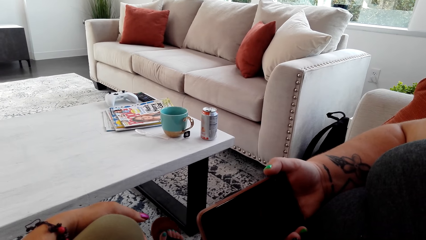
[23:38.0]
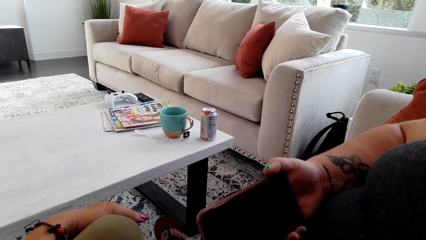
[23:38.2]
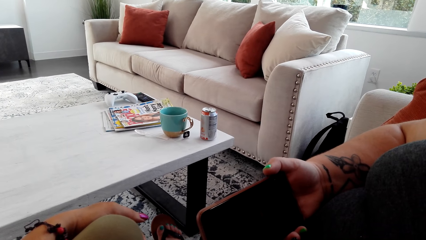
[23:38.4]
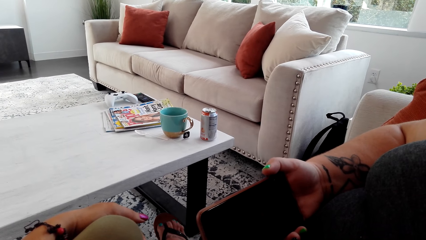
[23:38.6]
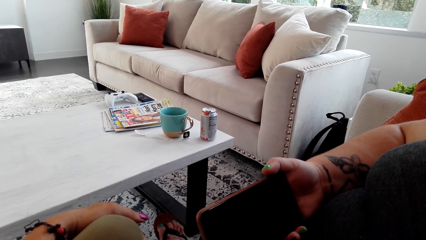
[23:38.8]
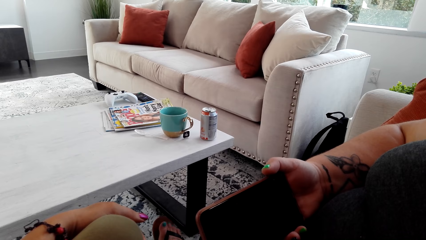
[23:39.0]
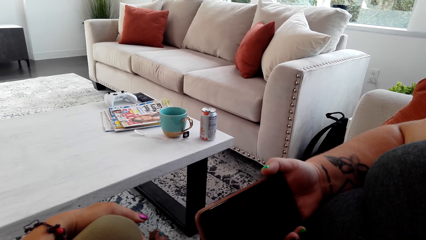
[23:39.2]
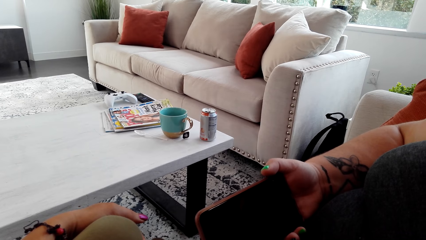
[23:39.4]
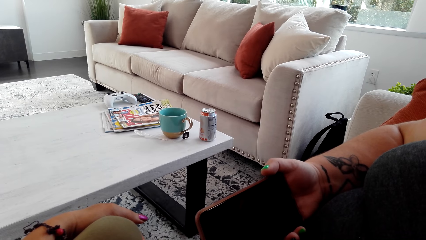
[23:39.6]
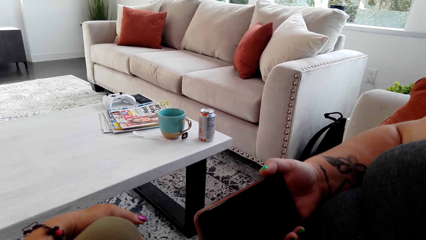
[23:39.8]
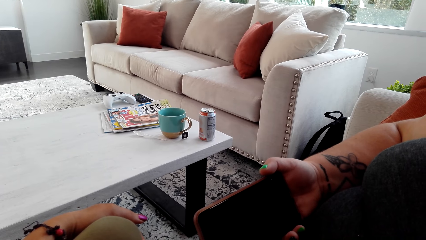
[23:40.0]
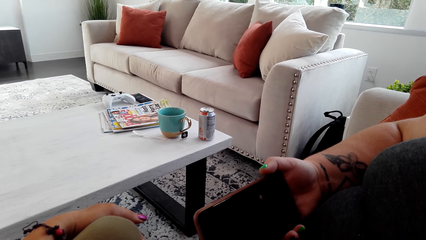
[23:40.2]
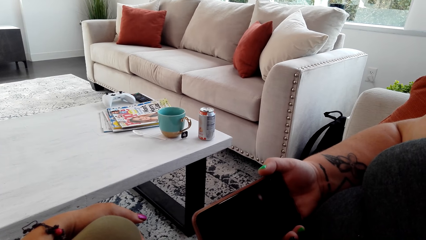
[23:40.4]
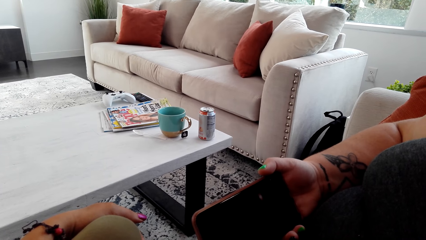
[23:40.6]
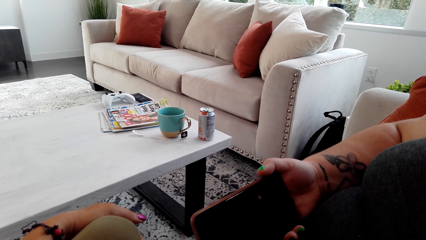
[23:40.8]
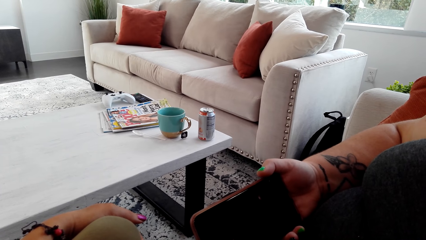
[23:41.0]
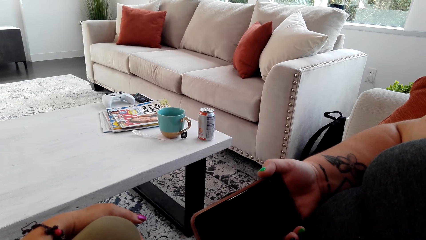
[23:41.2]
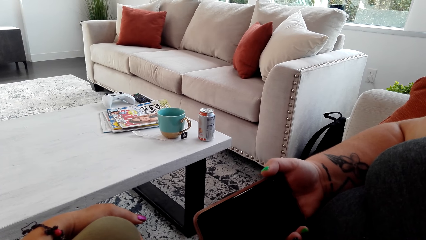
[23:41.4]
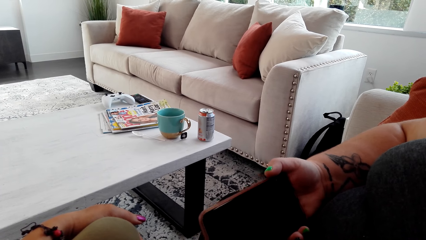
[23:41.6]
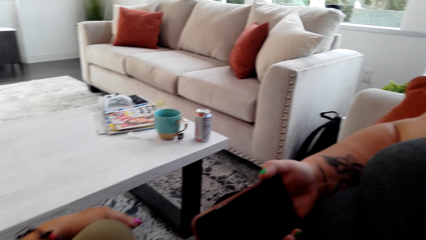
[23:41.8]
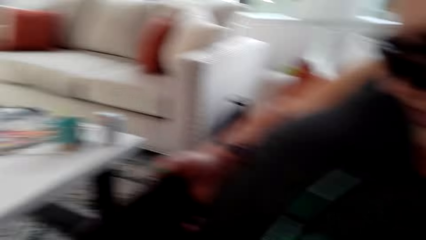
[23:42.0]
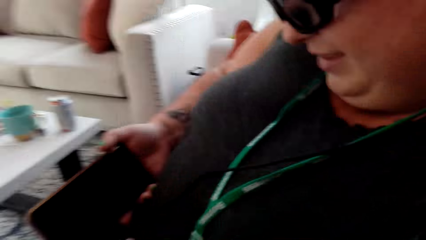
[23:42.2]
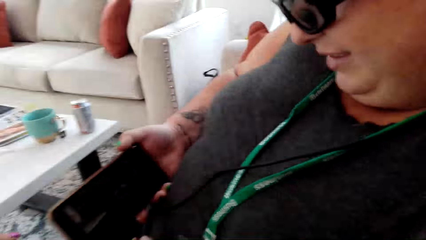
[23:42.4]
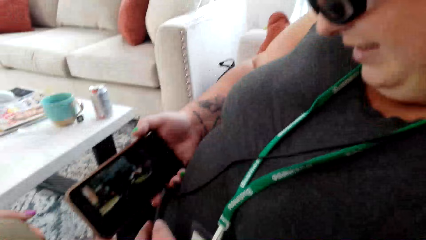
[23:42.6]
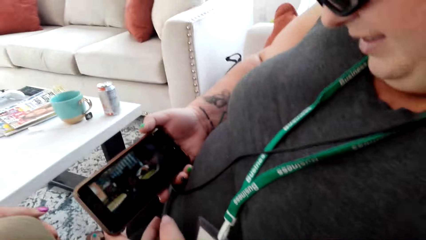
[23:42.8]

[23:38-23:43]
A woman shakes her right leg.

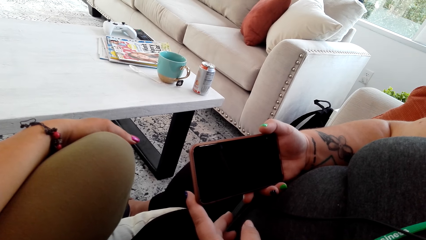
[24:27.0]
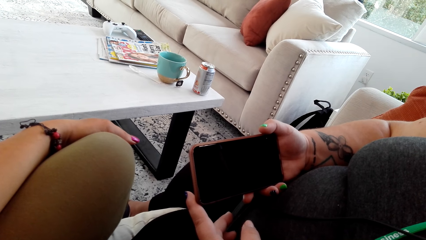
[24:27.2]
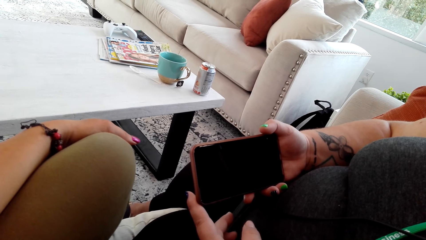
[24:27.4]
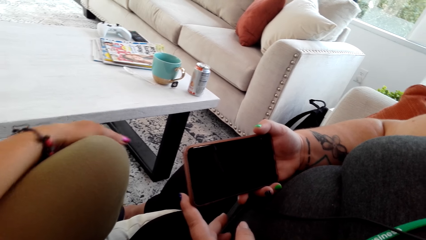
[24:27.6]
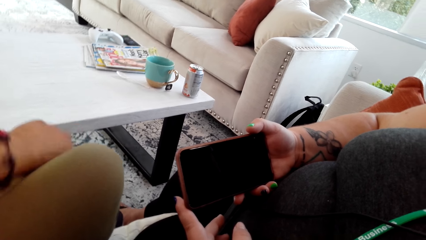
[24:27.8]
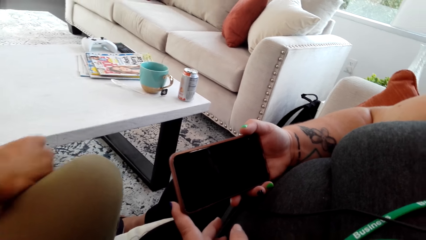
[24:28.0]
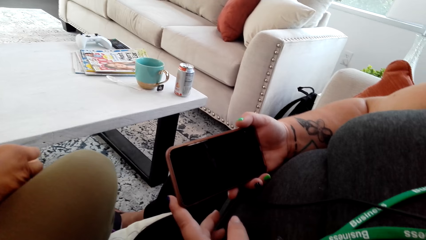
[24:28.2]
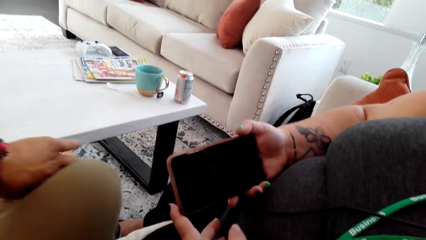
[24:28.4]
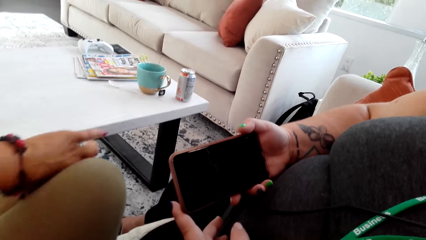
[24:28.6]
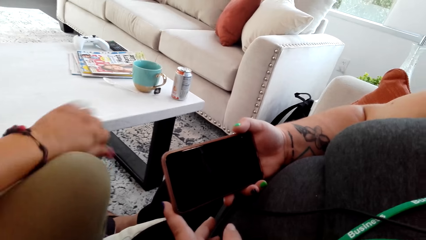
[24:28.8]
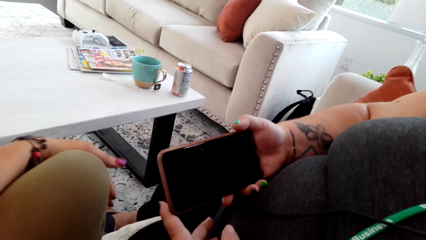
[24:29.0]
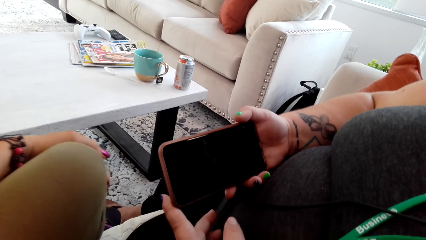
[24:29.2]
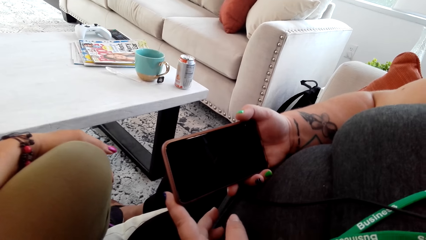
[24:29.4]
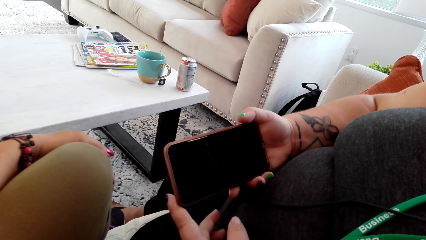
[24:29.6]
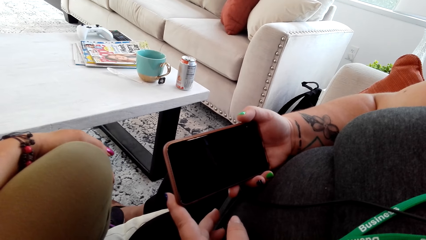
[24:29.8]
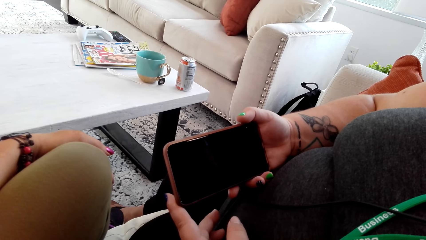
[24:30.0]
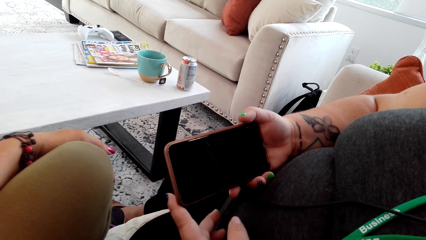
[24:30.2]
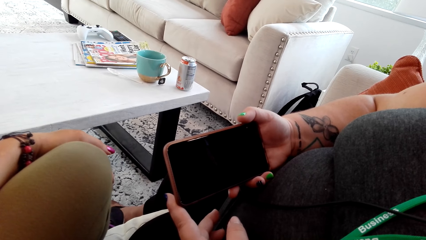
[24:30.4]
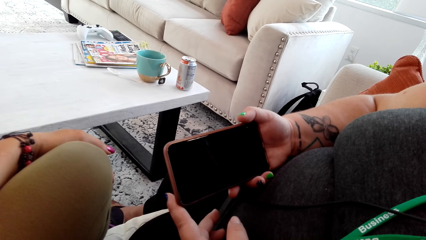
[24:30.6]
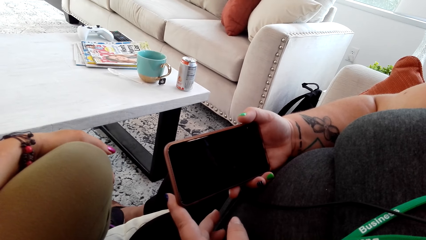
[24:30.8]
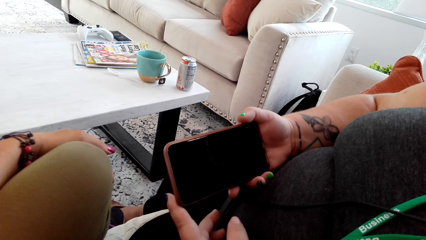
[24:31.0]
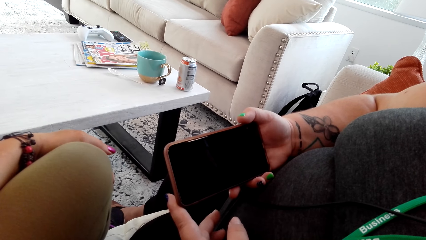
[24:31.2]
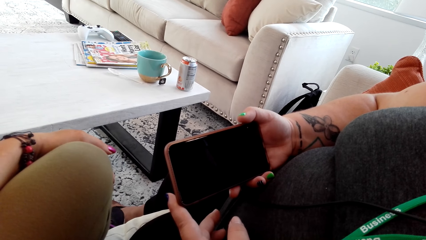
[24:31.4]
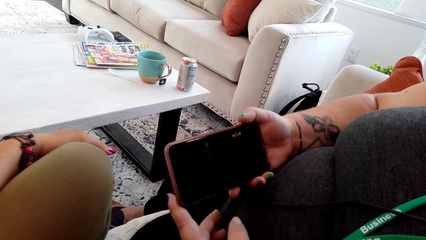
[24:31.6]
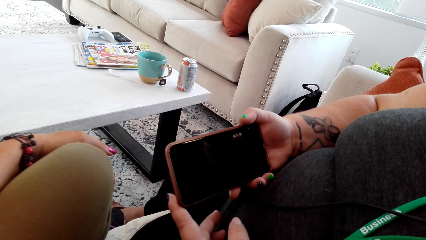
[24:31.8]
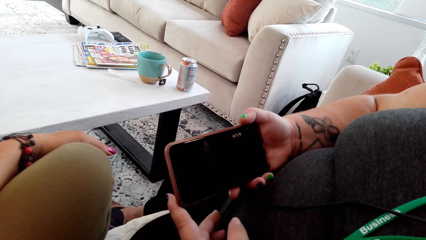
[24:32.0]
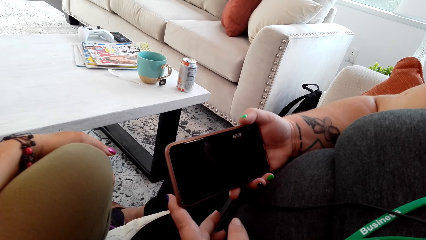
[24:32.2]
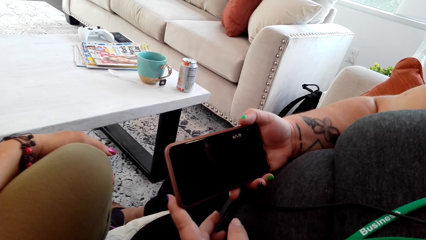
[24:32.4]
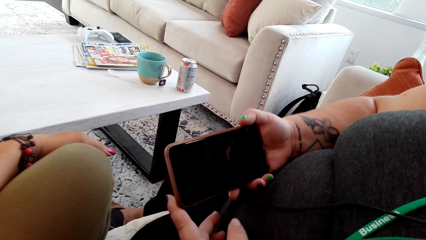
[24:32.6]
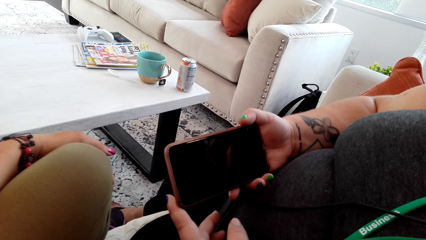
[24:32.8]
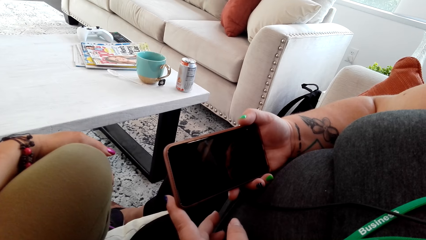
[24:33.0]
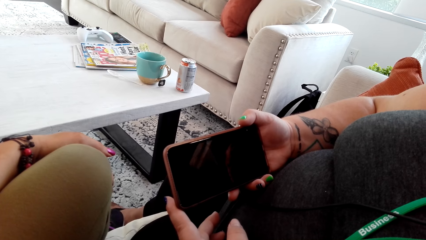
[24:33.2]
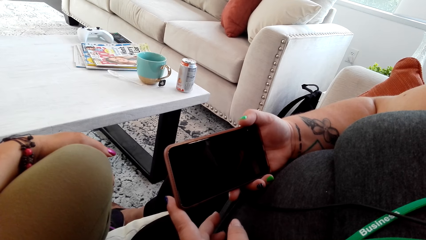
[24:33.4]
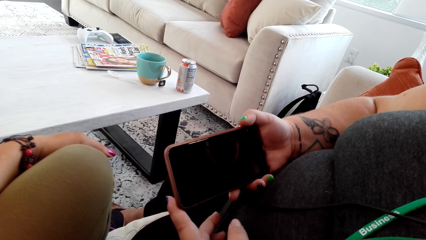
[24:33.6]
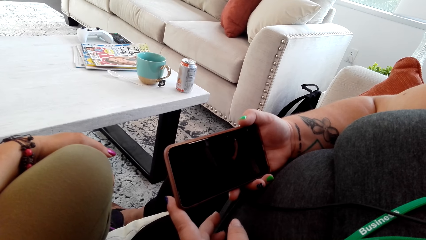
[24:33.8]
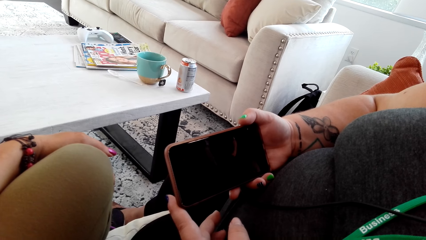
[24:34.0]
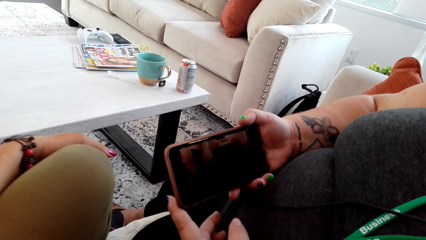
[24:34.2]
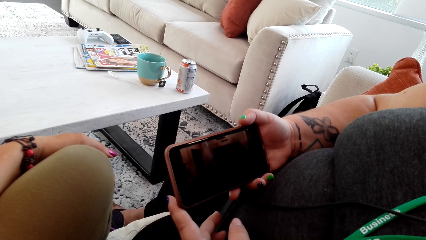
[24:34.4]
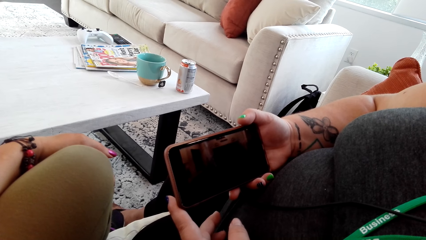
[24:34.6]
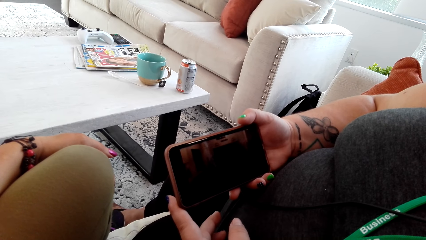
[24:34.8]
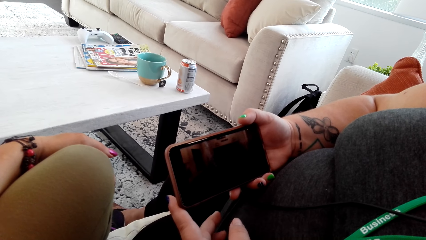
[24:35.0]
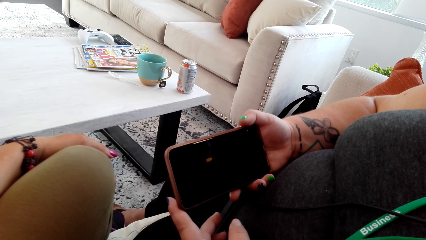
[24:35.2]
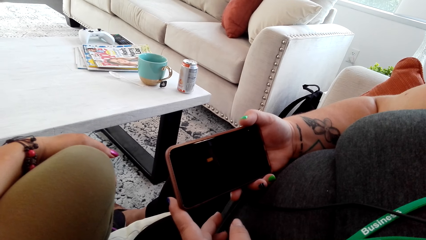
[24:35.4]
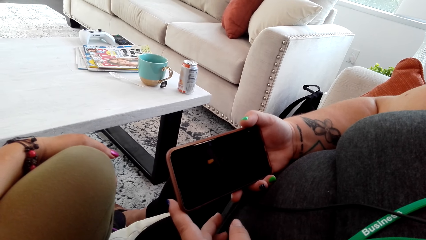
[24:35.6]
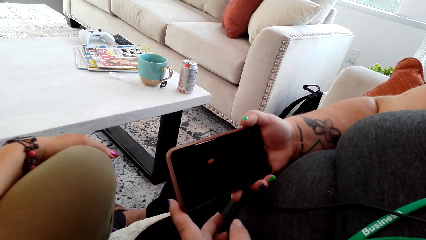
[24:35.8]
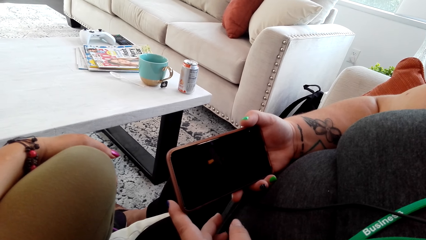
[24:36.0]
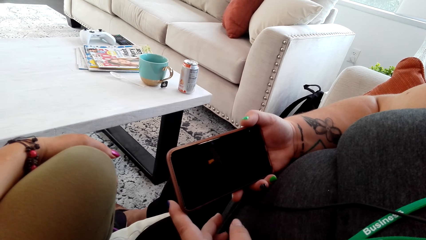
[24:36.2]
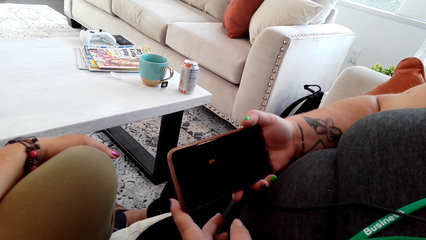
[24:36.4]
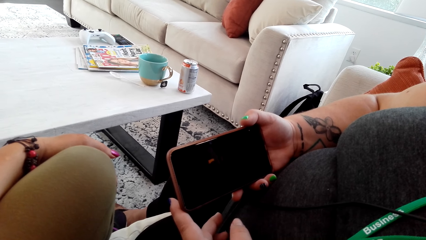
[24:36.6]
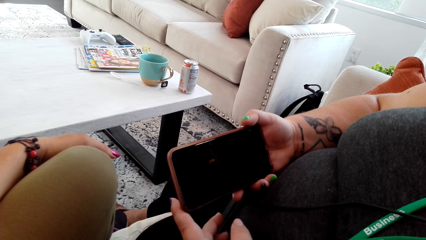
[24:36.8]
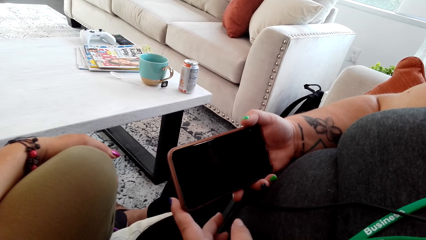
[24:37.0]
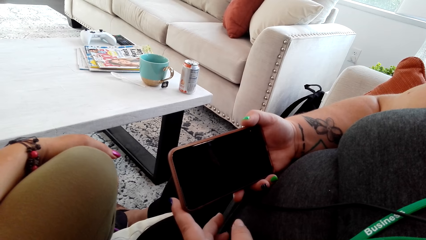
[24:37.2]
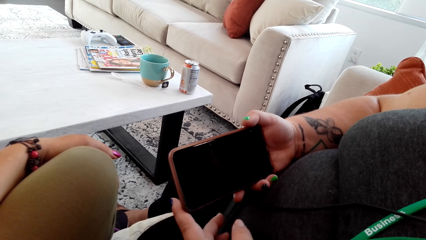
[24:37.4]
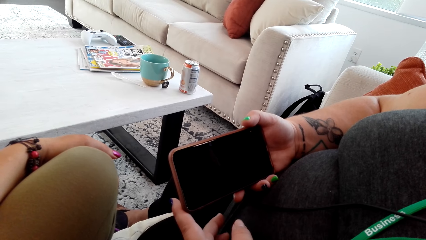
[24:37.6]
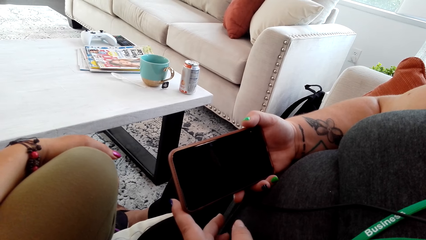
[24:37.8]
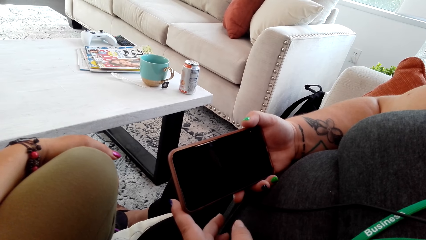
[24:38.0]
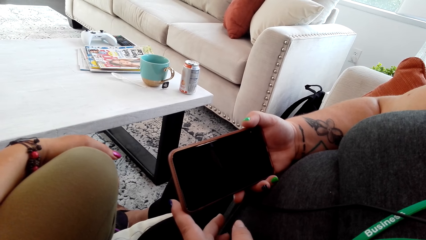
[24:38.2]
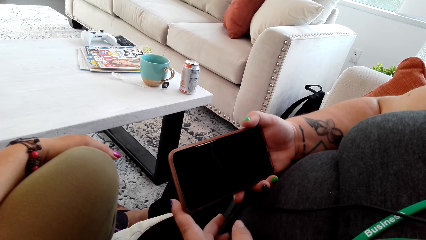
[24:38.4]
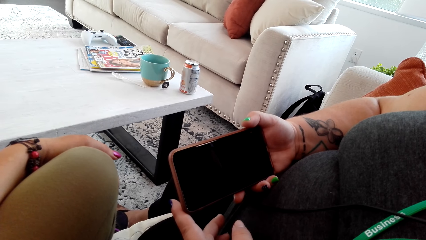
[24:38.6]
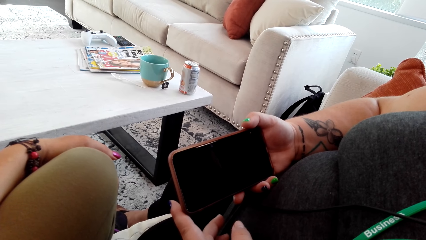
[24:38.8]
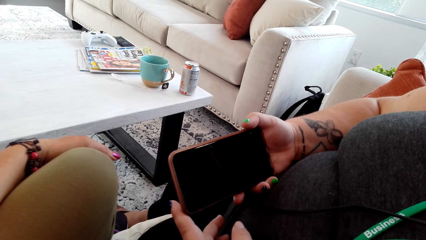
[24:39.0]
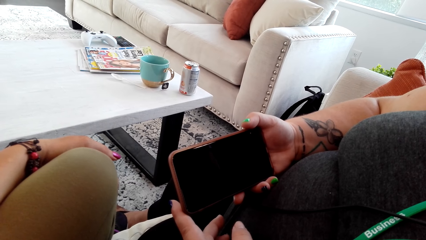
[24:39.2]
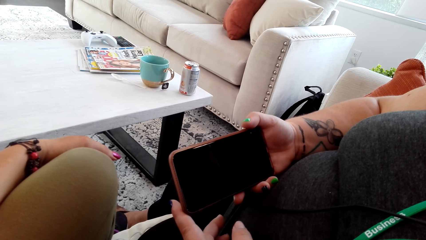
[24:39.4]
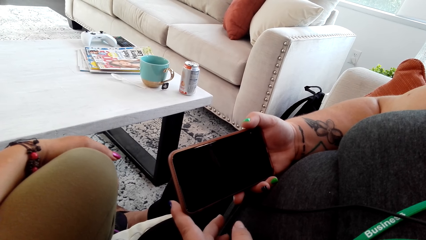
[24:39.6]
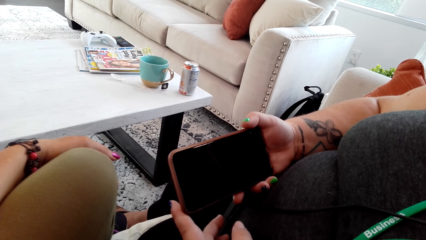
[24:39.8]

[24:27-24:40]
The camera wearer holds on her knee with a hand.
